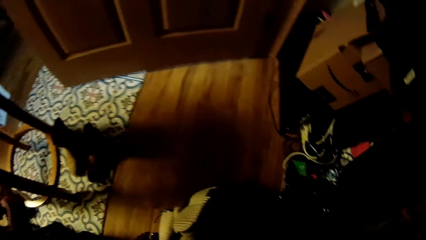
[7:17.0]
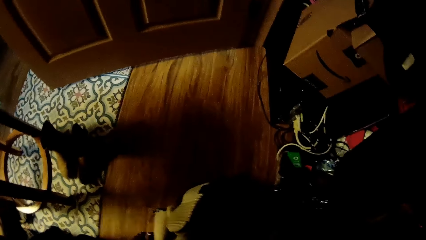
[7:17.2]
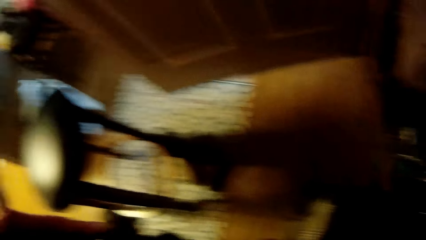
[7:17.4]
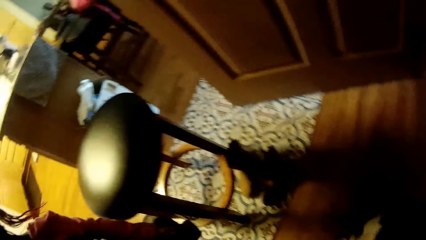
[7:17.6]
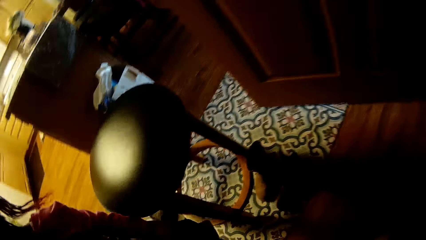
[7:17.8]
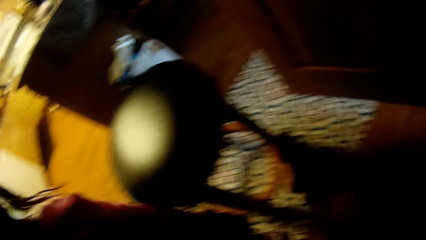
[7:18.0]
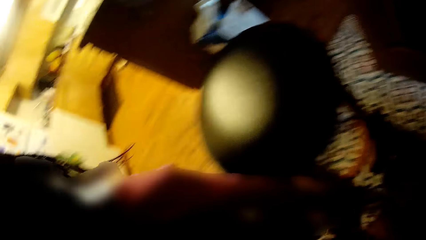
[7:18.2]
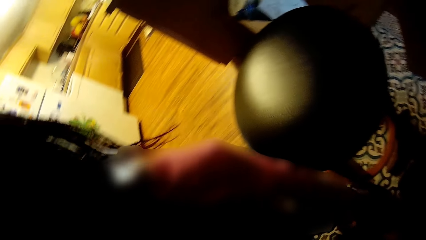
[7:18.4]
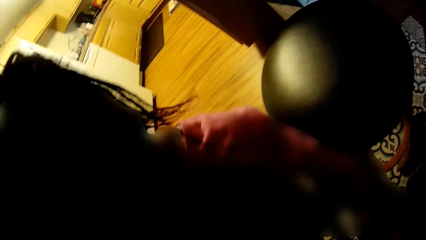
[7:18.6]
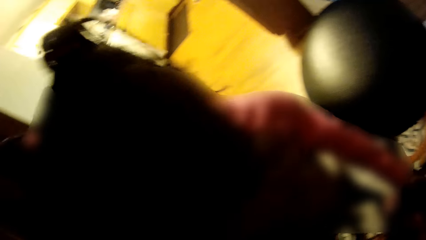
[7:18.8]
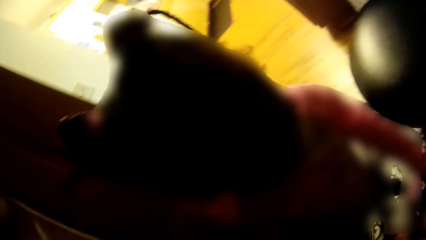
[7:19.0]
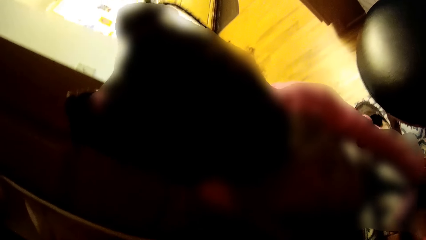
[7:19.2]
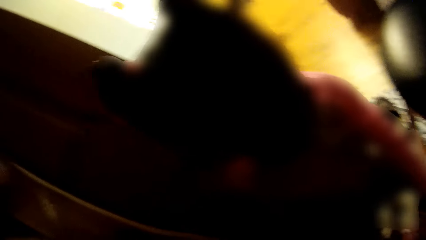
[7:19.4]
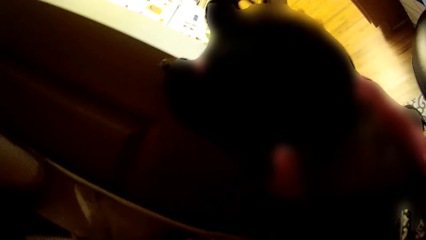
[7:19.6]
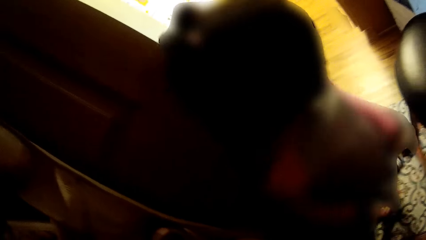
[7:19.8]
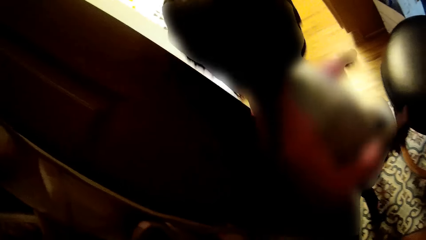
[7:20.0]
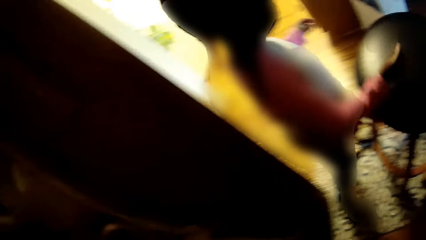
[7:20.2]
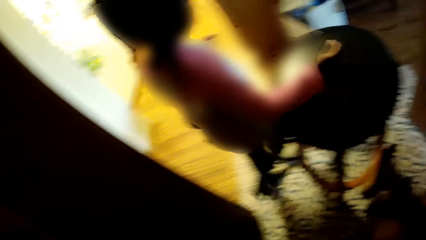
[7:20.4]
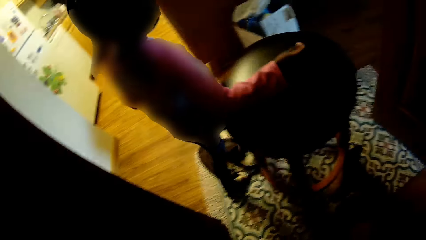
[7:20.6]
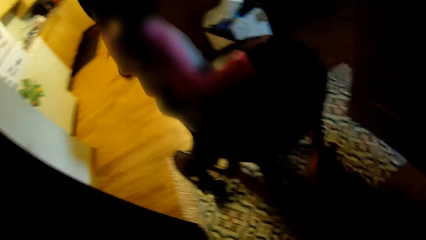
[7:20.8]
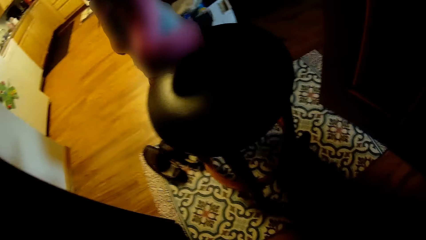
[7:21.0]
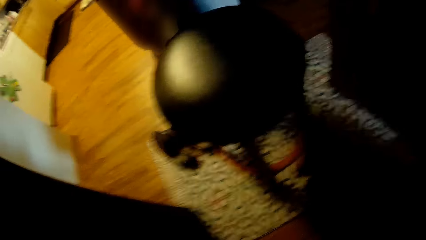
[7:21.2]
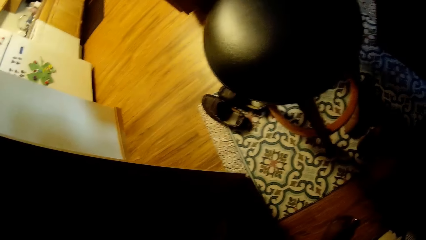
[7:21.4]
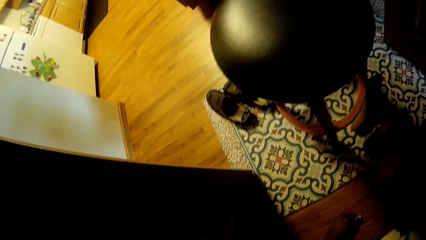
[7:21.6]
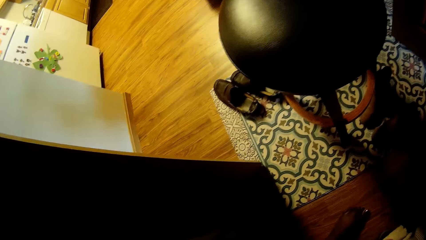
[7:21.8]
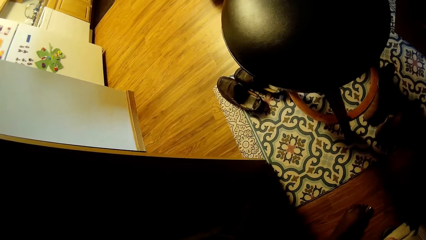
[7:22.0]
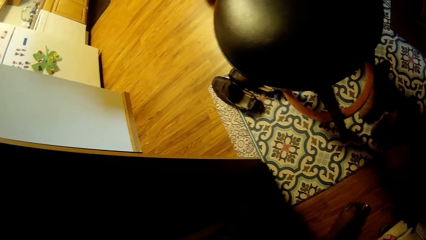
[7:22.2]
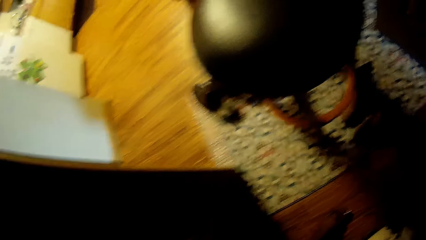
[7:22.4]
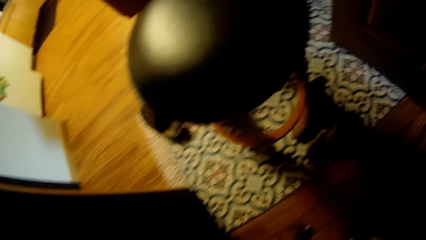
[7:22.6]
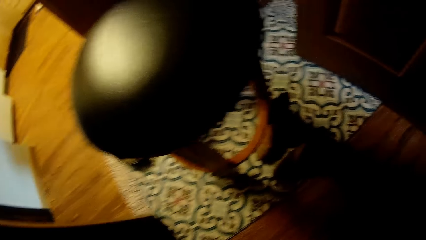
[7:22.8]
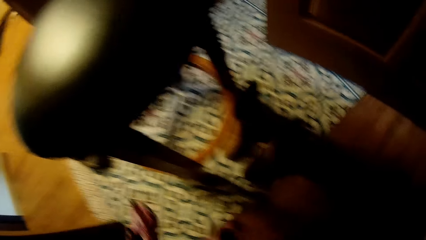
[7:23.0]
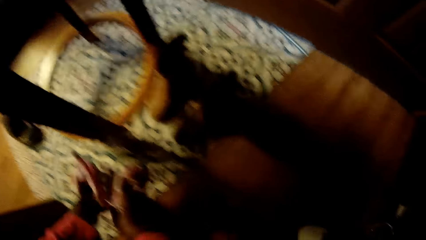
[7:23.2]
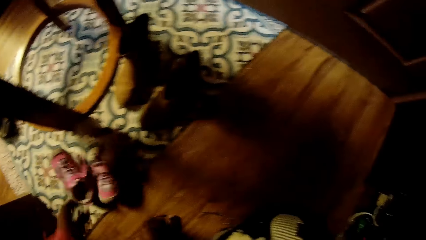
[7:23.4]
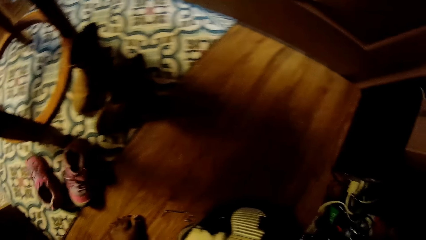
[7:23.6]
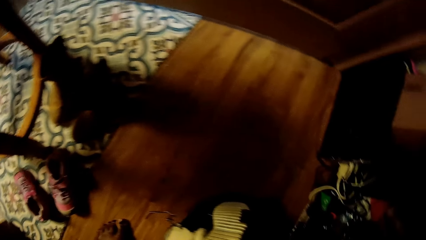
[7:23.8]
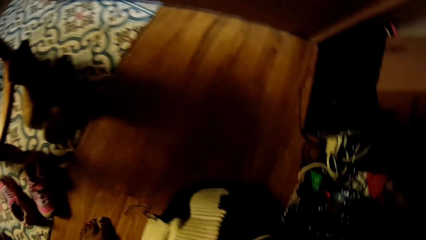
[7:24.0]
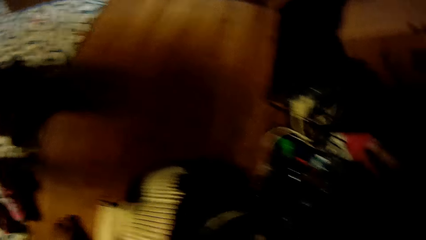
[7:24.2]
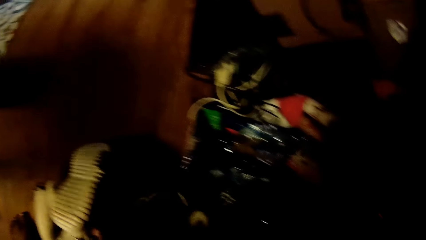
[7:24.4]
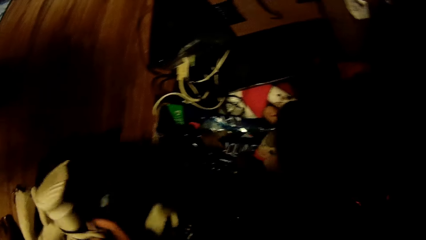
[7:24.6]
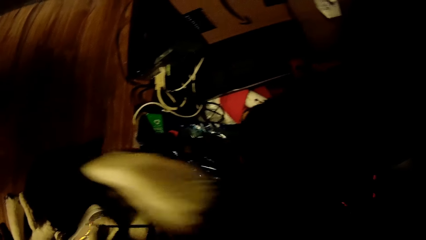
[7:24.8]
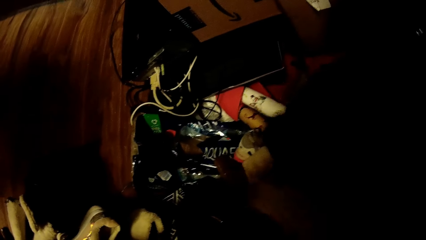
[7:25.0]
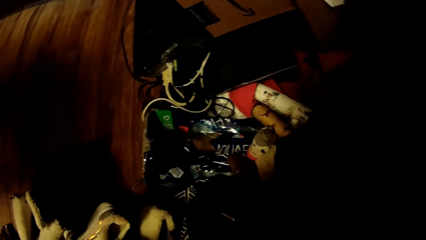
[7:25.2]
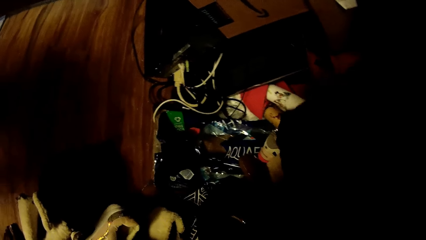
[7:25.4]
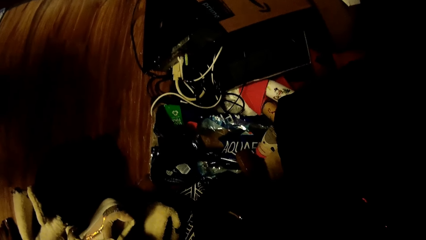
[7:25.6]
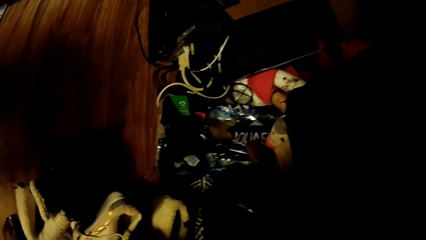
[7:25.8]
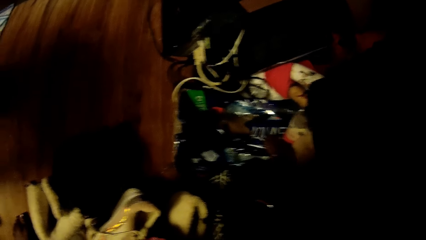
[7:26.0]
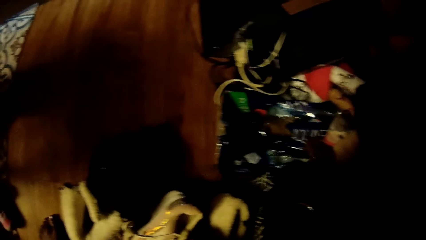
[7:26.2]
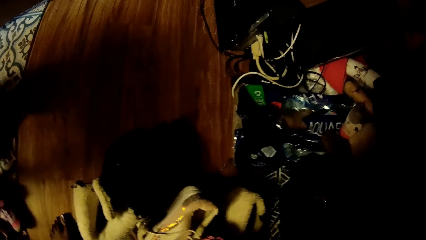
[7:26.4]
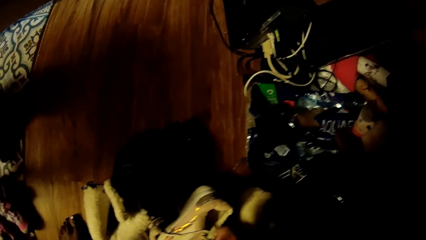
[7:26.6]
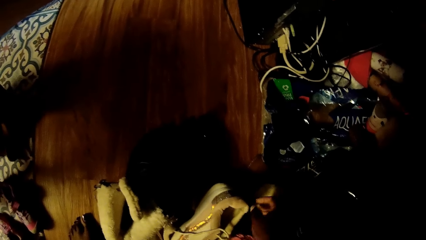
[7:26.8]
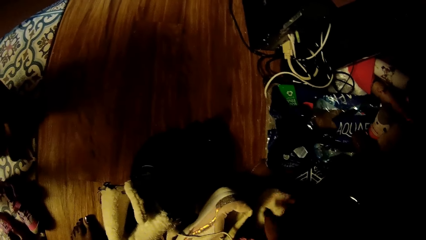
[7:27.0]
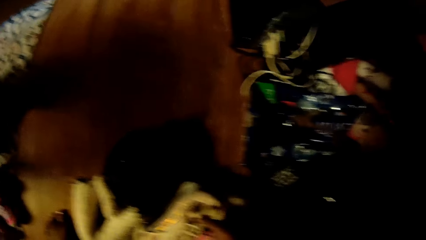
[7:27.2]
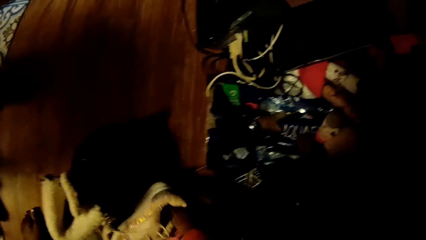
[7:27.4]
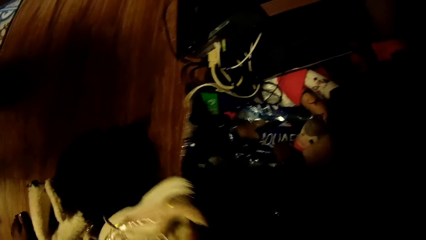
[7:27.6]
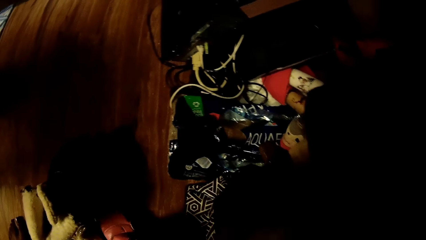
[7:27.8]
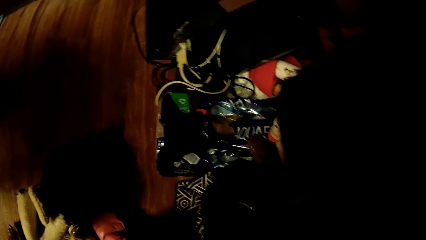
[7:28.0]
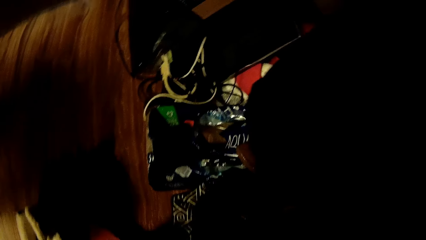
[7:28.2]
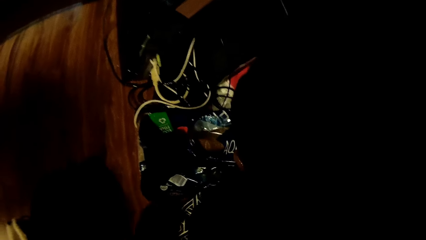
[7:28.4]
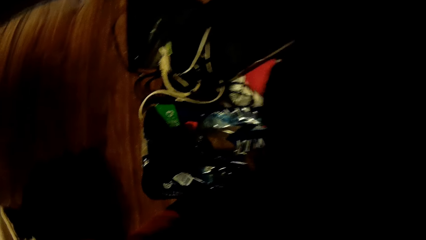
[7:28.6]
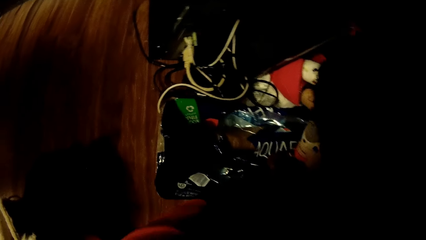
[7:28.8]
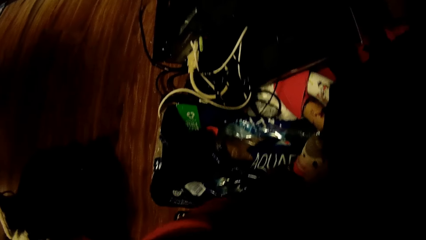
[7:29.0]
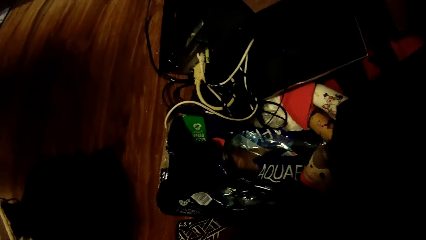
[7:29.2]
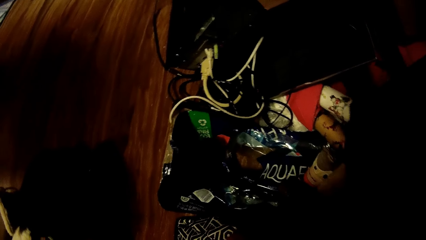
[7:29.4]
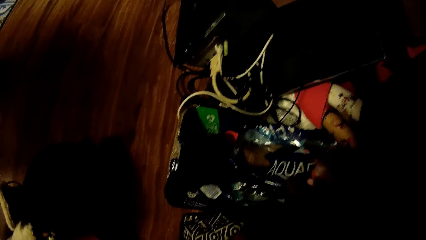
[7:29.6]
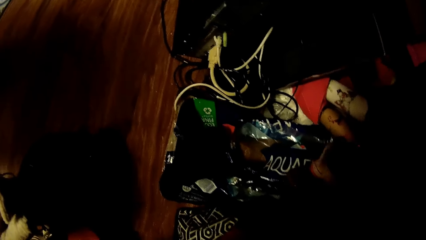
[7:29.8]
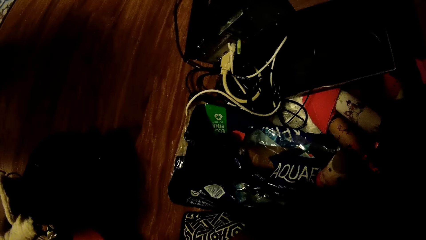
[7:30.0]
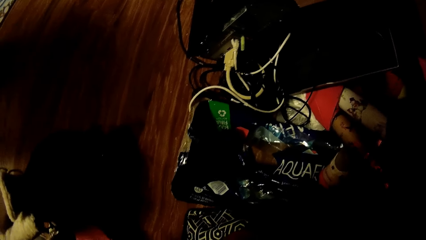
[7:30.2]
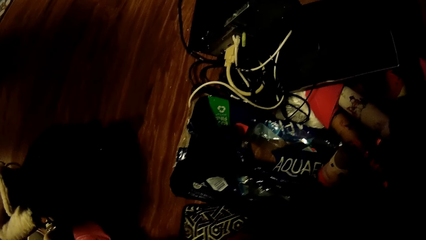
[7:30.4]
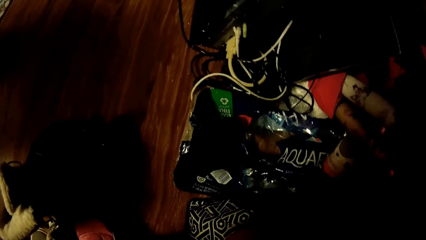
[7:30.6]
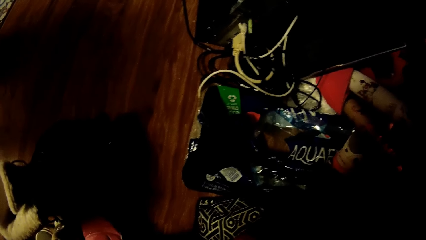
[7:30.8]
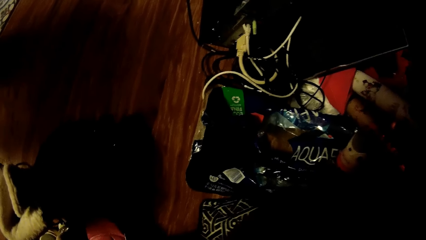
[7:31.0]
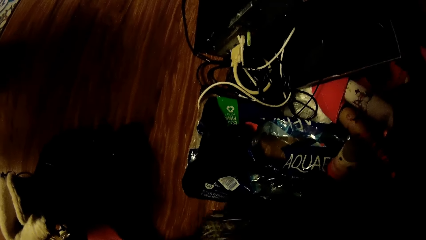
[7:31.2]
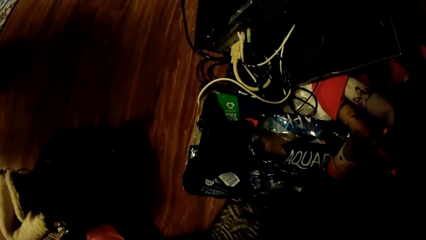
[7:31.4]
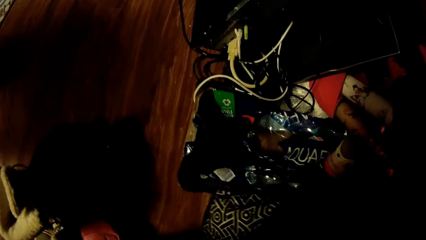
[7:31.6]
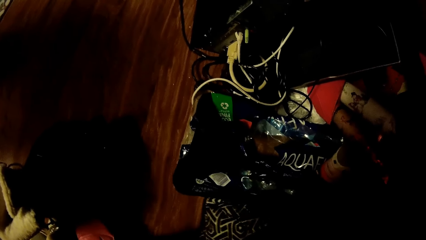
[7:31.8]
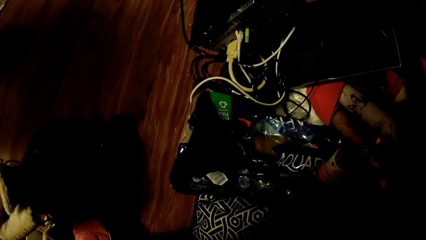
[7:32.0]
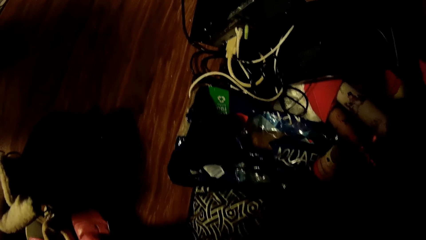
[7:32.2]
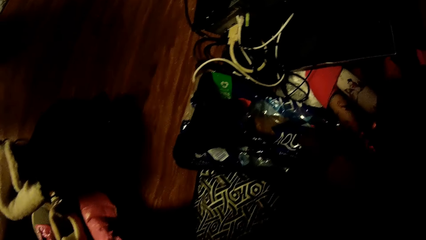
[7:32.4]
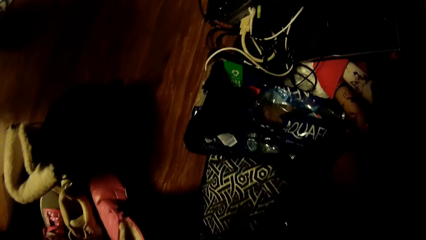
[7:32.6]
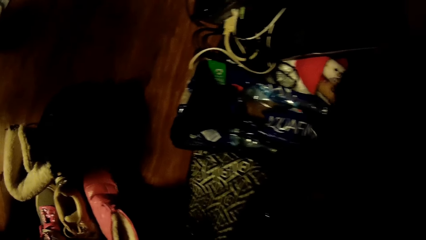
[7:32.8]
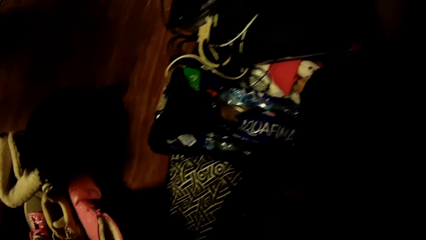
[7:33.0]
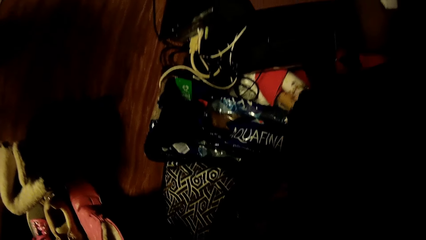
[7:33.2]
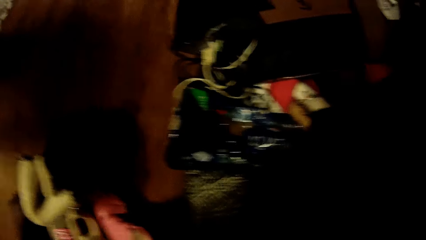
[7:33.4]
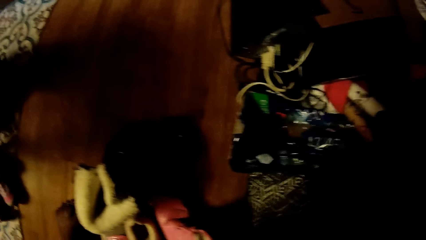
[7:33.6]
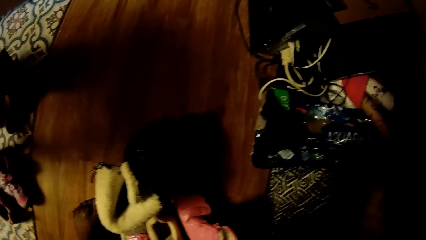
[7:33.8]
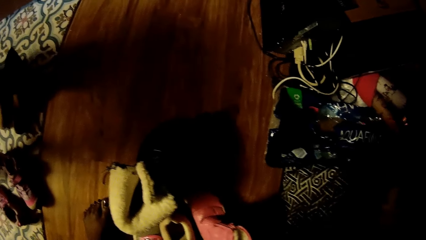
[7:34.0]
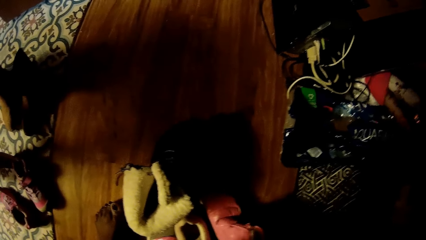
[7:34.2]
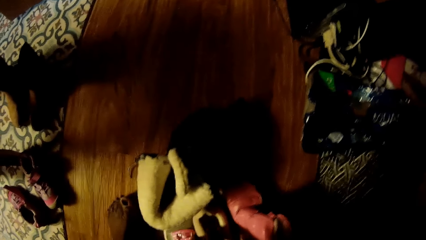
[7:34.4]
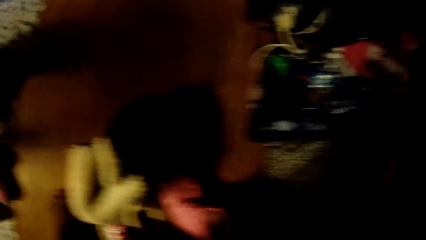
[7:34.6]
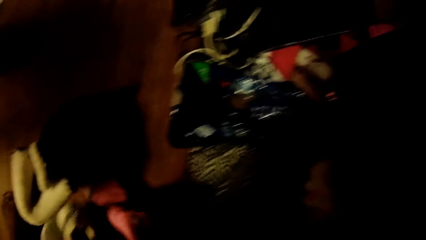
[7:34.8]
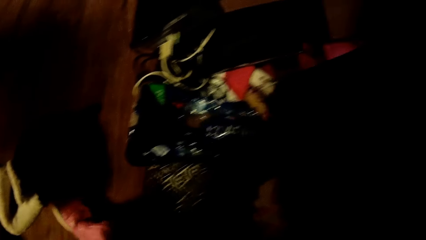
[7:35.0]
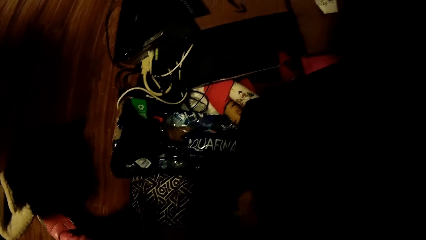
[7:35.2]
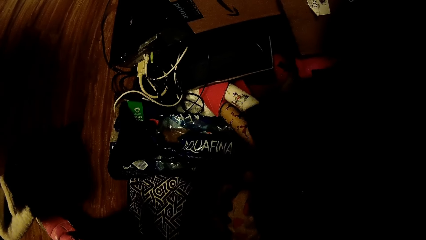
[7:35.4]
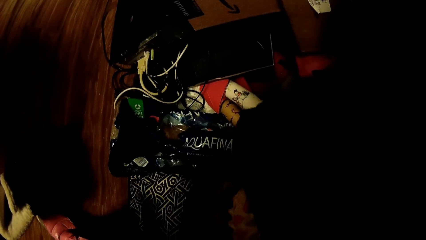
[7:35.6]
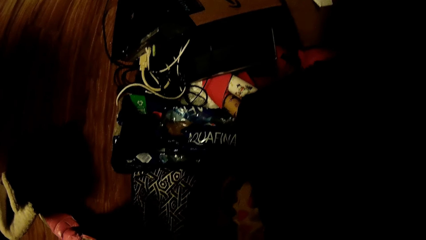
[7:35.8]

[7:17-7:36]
The girl touches the stool with her right hand. The camera wearer drops a pair of pink shoes on the rug with her left hand. She moves the white sneakers on the floor to the wardrobe with her right hand. She moves a pair of shoes on the floor into the wardrobe with her right hand. She touches a paper bag in the wardrobe with her left hand. She picks up a bottle in the wardrobe with her right hand. She moves the shoe on the floor to the wardrobe with her right hand.
